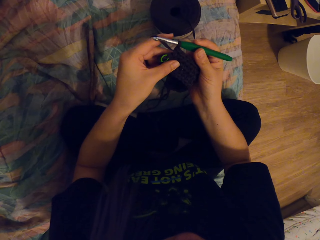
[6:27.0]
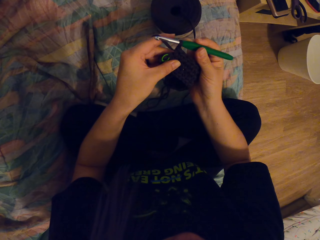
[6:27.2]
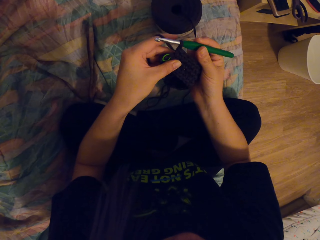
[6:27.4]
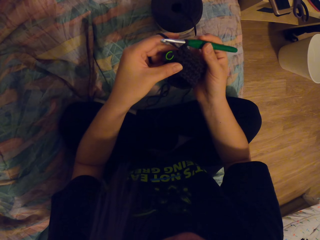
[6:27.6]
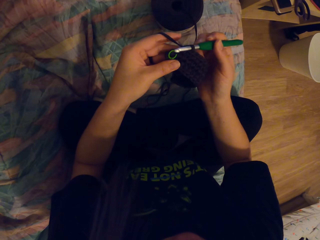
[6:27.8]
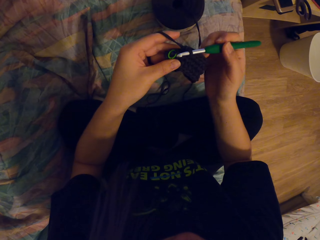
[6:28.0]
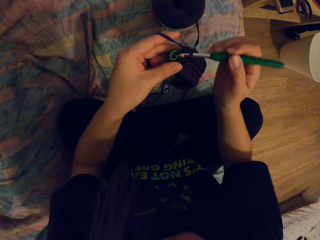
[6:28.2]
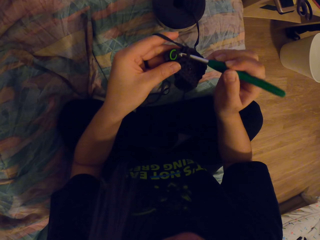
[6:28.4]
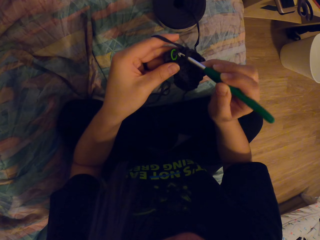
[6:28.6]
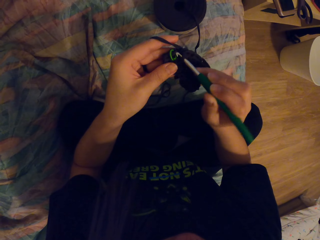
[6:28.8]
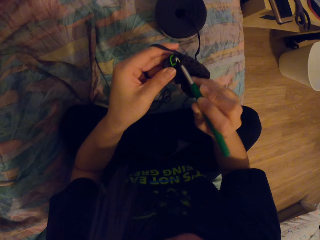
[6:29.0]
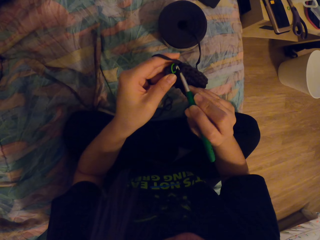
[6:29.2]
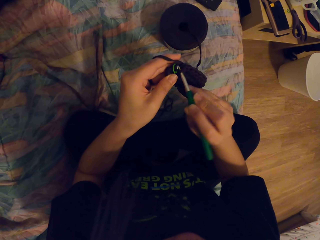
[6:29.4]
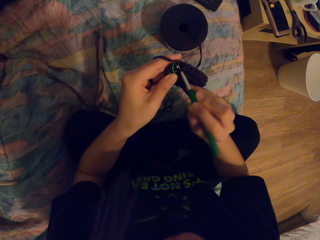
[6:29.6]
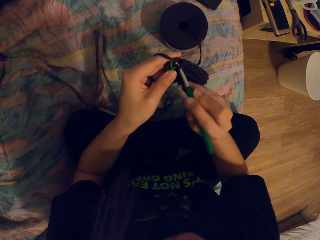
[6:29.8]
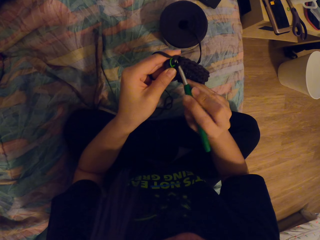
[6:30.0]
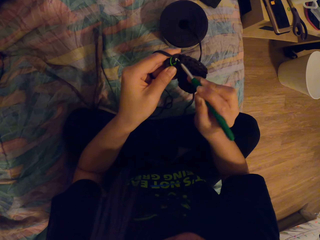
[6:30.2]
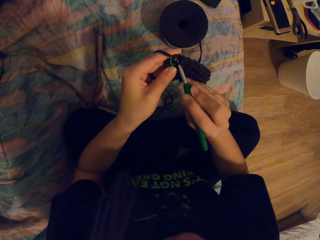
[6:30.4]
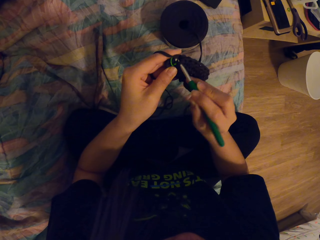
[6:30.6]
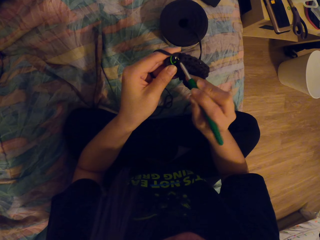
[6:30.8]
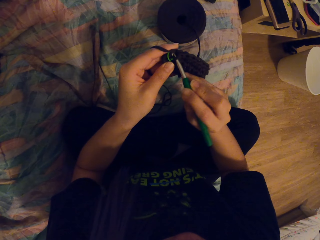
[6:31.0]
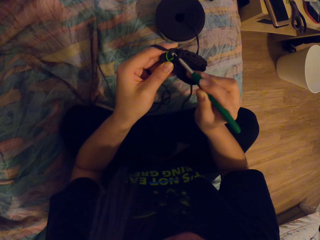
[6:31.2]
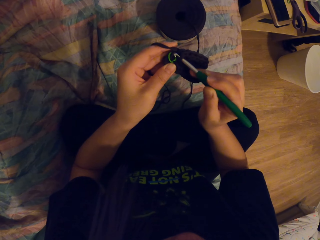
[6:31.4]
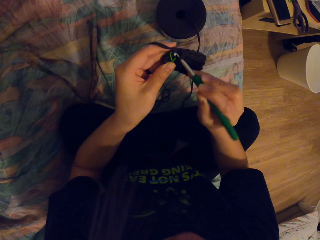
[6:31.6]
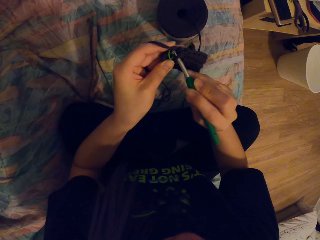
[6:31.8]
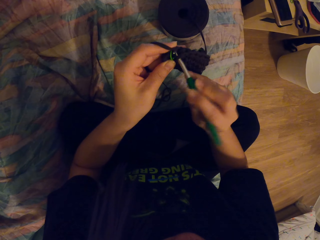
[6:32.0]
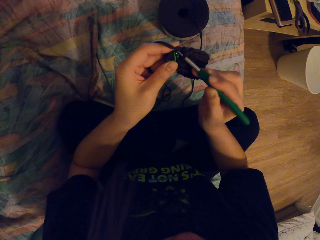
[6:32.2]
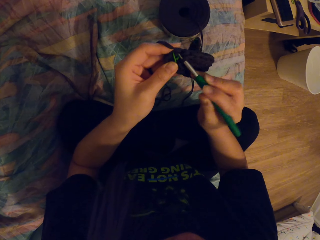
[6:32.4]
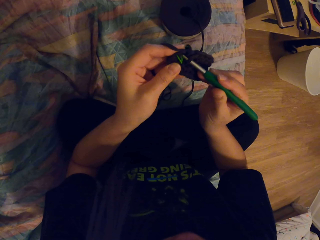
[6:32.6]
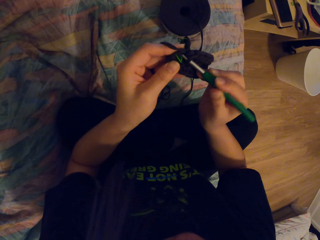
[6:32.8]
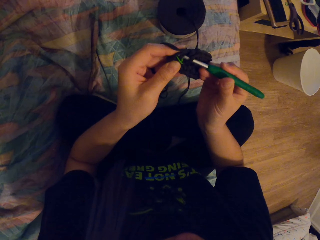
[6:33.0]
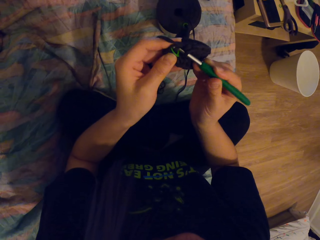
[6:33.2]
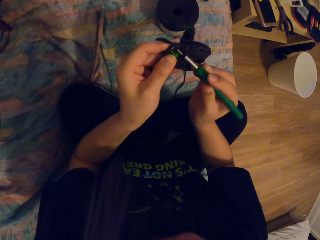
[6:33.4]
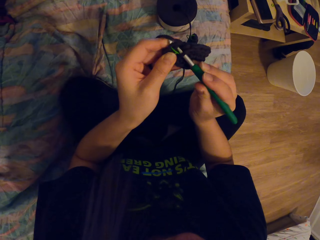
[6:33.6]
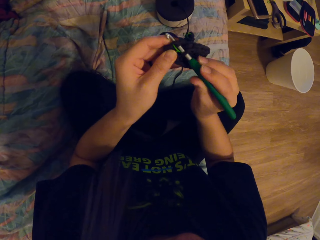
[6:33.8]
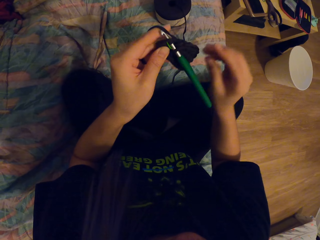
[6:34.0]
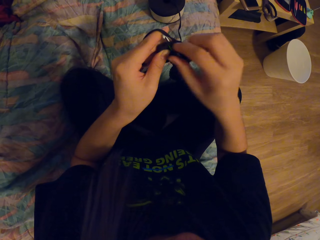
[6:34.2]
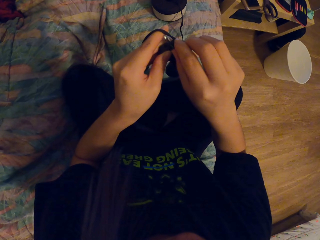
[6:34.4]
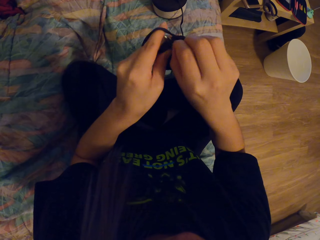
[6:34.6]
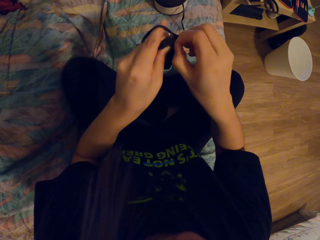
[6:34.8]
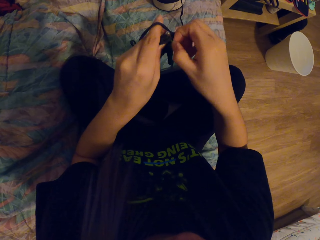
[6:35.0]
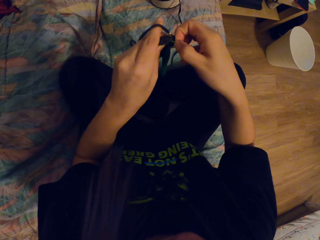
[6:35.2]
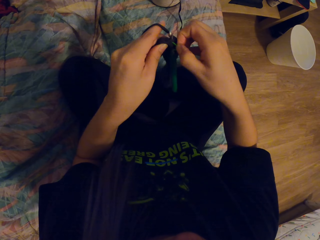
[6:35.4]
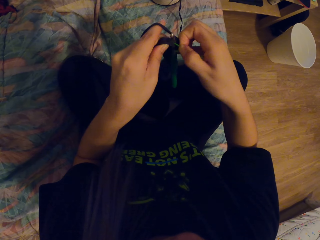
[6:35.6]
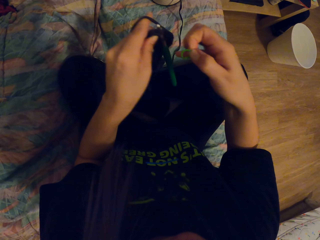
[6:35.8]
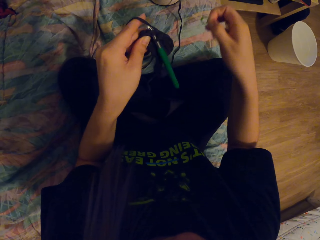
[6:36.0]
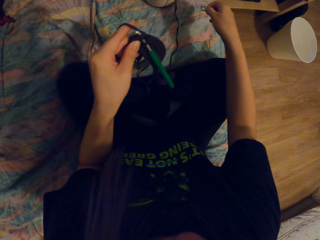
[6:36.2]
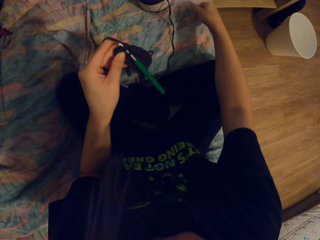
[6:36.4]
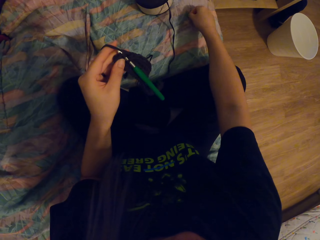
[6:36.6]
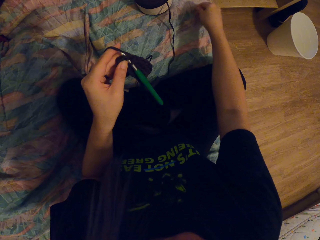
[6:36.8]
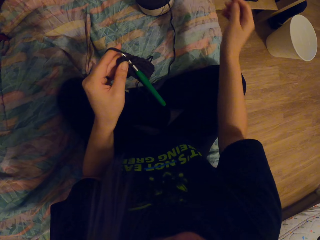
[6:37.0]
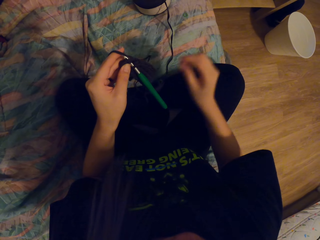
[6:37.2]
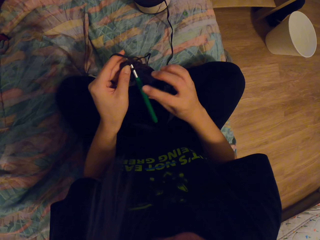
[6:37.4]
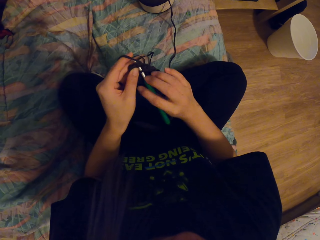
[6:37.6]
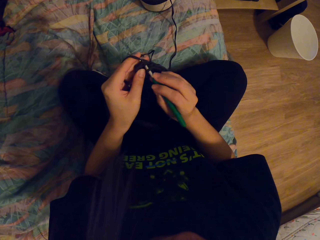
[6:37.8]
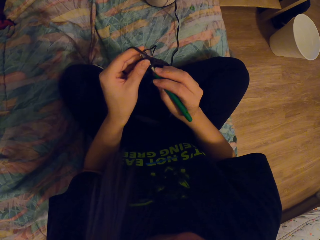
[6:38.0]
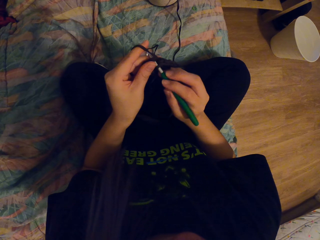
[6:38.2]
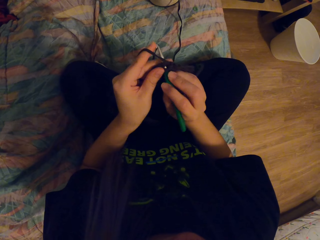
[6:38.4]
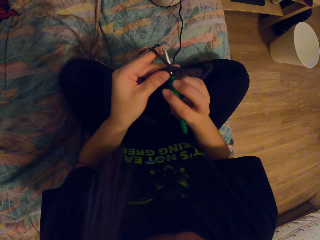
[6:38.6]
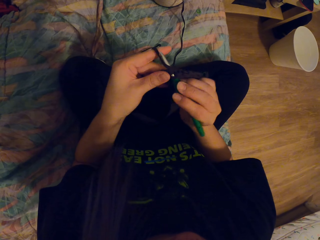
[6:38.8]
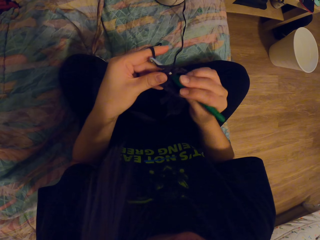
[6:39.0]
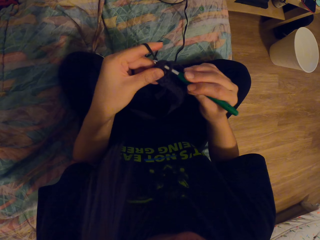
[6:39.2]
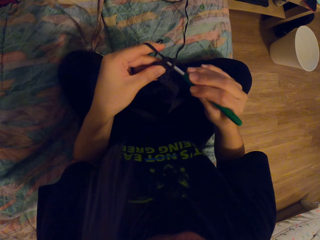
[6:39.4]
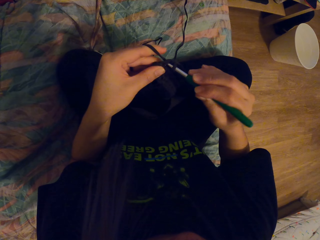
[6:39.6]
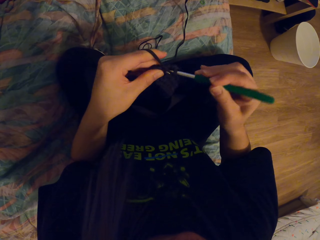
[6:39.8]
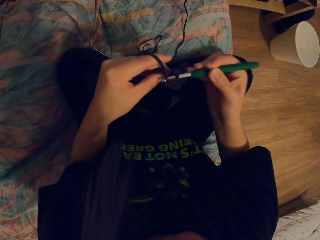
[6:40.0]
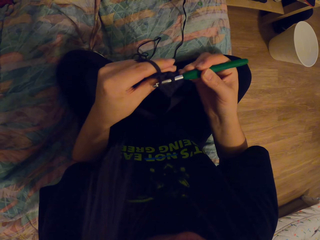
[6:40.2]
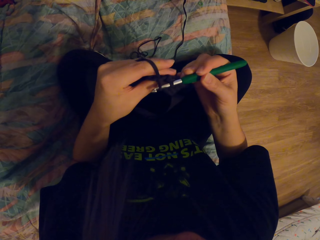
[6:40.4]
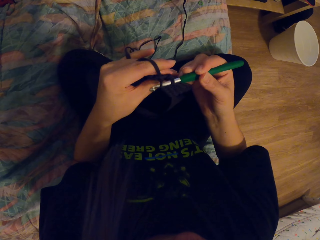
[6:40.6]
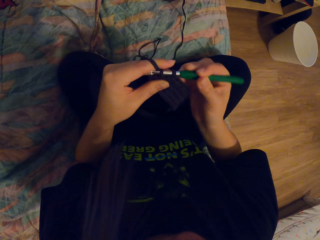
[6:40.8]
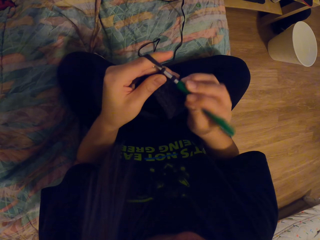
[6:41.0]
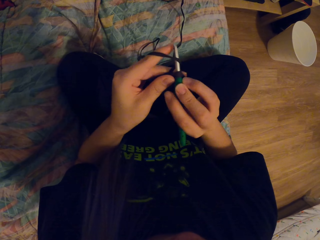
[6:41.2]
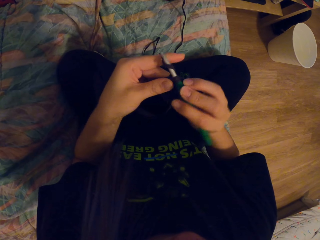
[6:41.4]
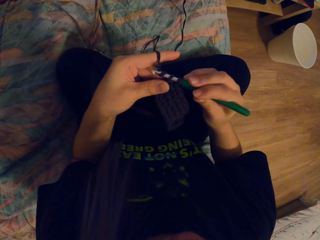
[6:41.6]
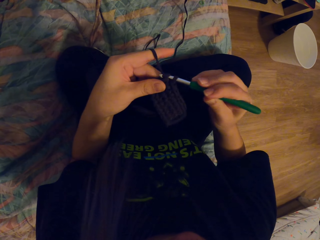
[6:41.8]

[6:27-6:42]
The camera wearer knits the thread using a crochet. They remove a ring from the loom knitting ring. They drop the ring. They put the loom knitting ring on the bed. They knit the thread using the crochet.

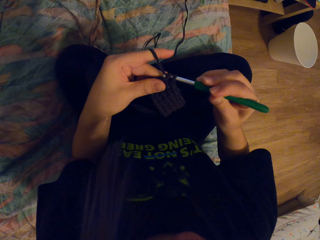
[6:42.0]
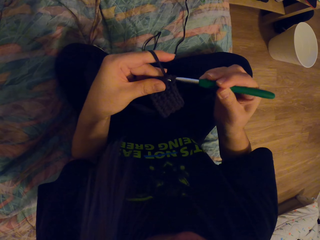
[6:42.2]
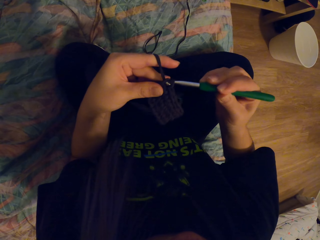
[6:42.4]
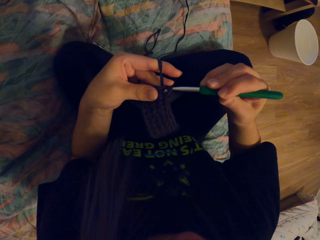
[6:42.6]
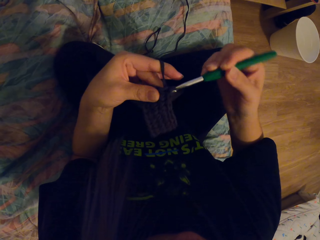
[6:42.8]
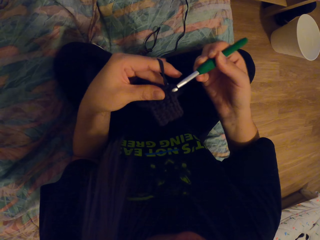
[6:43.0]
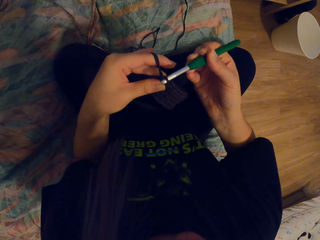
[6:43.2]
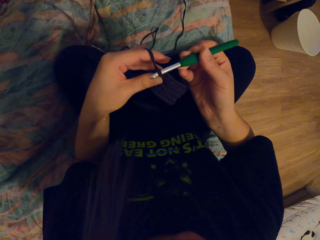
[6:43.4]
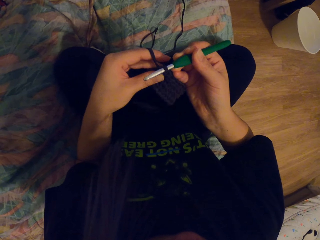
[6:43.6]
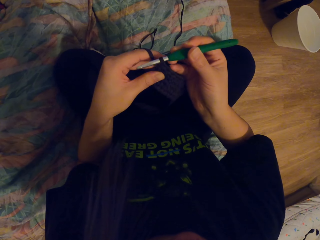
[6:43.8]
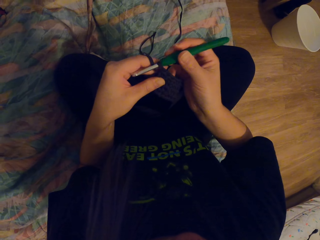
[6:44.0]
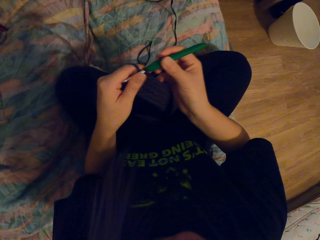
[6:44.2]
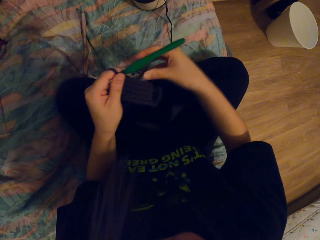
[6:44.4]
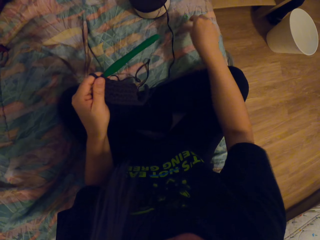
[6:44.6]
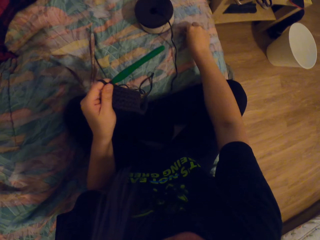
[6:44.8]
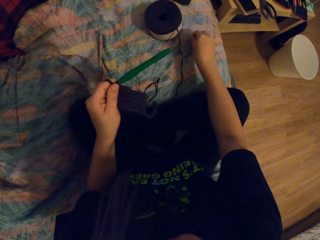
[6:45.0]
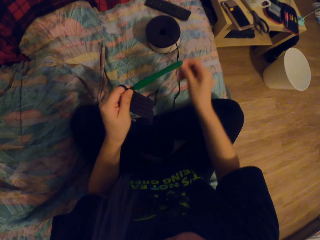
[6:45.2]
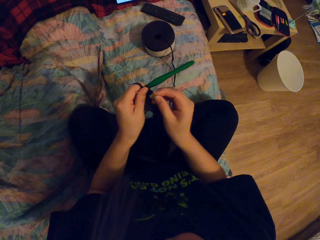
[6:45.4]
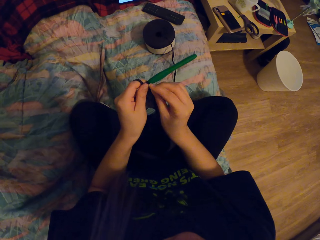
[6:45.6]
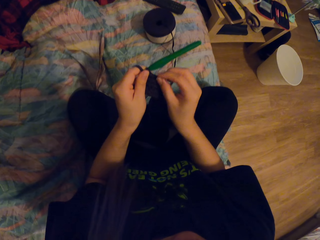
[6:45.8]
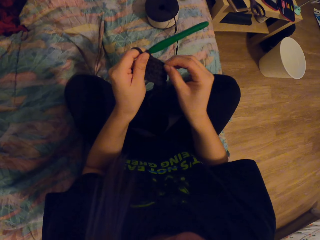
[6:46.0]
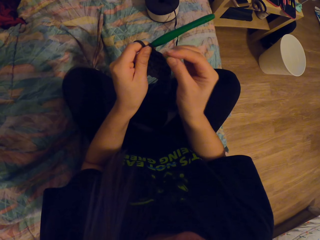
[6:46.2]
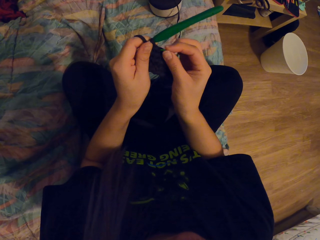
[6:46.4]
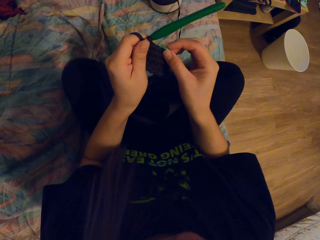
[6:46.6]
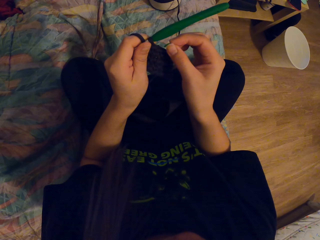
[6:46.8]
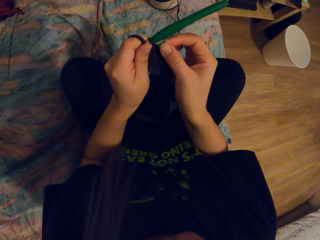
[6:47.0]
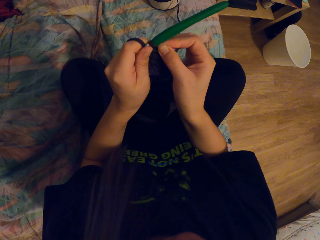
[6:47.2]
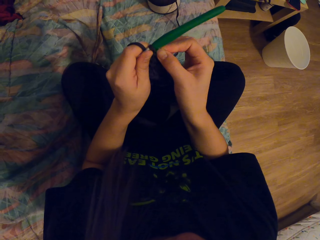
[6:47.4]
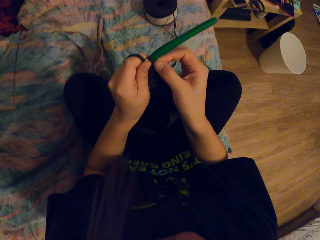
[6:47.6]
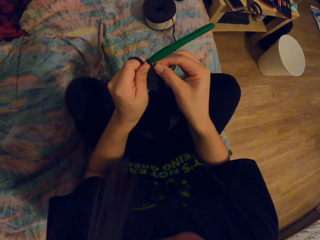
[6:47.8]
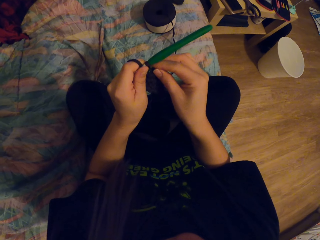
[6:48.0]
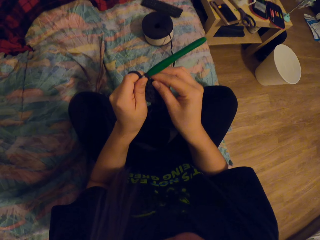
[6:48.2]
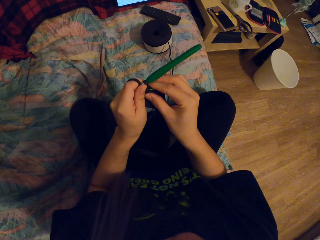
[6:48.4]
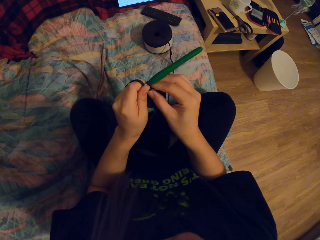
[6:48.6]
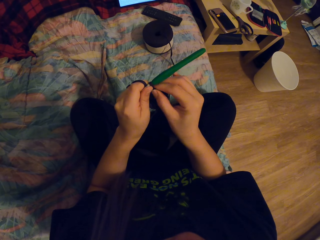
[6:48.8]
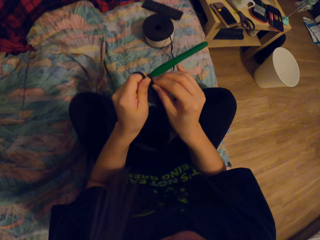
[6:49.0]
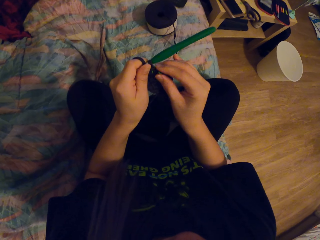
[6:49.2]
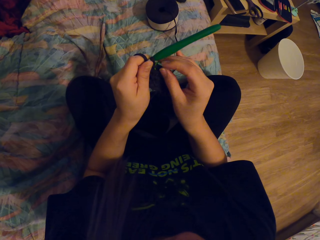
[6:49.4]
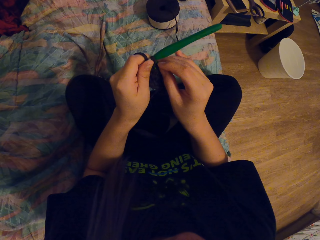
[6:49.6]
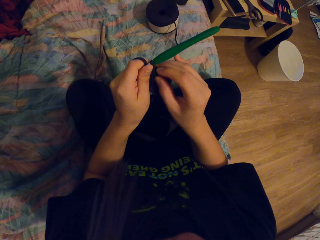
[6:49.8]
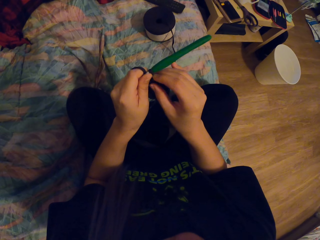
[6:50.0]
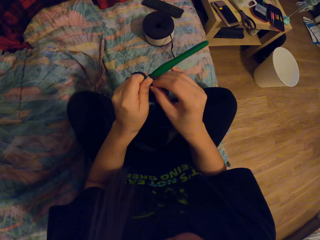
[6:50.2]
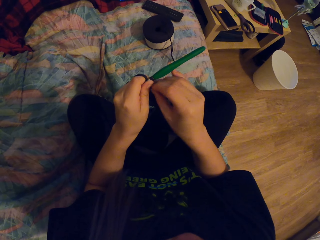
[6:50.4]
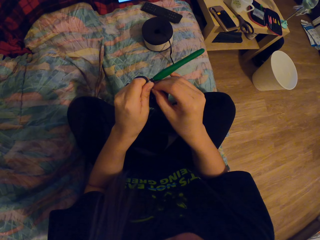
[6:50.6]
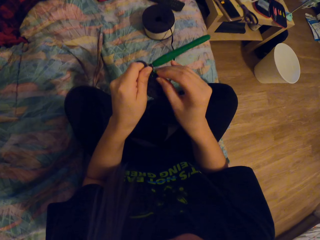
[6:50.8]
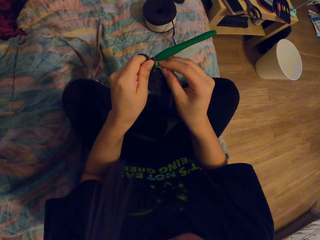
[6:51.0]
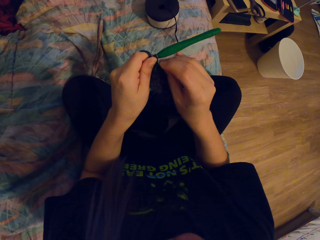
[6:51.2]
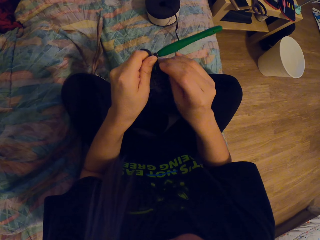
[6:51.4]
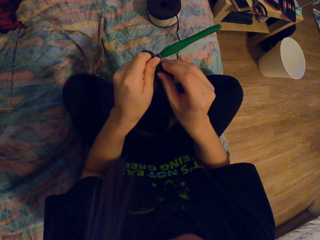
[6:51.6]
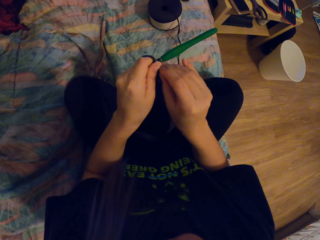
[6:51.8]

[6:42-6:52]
The camera wearer picks up the loom knitting ring on the bed. They put the loom knitting ring on the knitting pattern.
